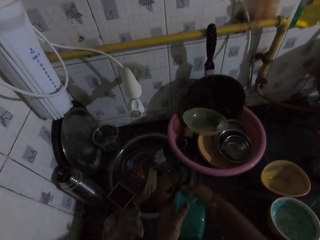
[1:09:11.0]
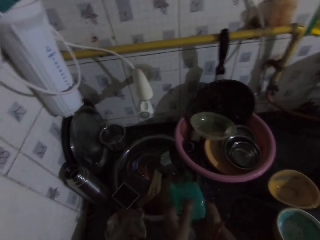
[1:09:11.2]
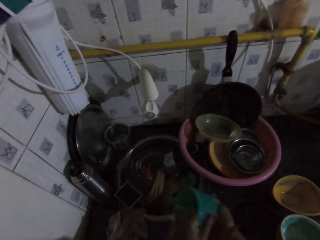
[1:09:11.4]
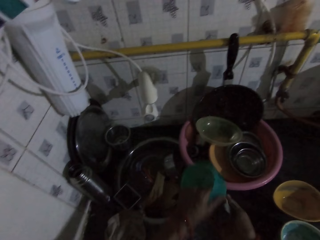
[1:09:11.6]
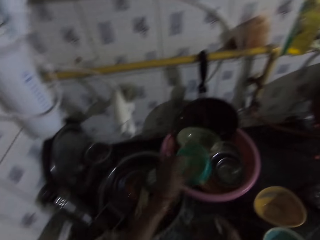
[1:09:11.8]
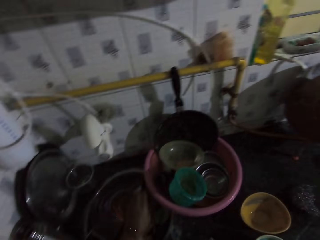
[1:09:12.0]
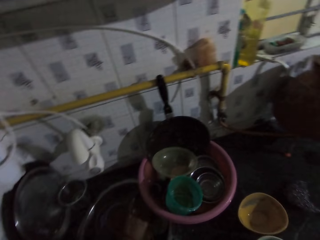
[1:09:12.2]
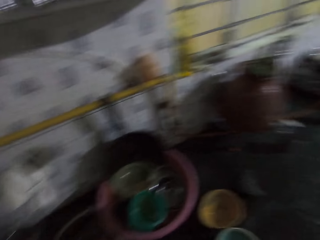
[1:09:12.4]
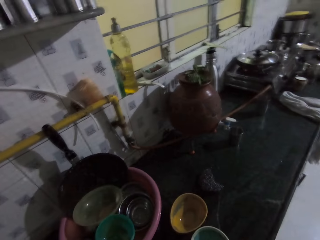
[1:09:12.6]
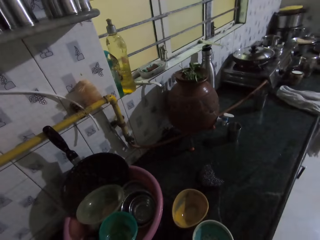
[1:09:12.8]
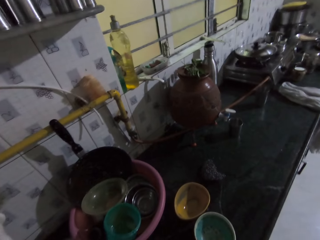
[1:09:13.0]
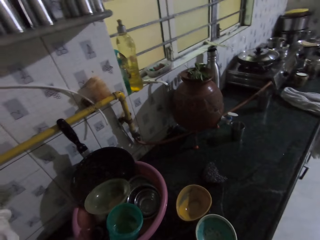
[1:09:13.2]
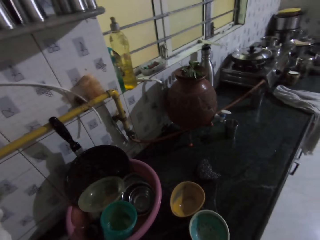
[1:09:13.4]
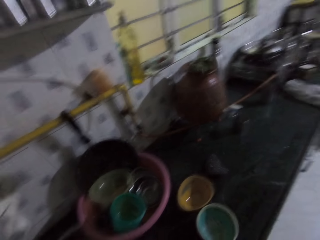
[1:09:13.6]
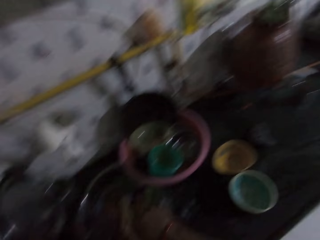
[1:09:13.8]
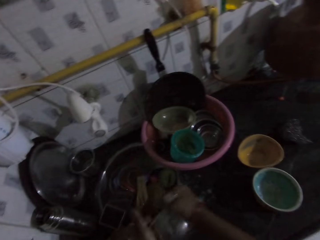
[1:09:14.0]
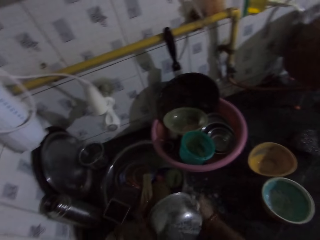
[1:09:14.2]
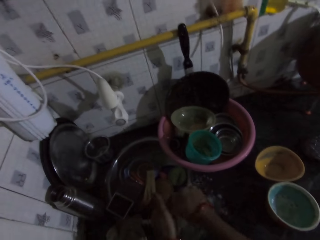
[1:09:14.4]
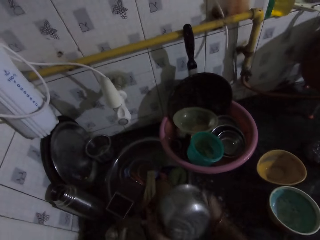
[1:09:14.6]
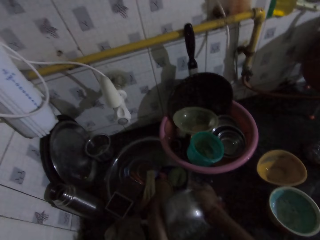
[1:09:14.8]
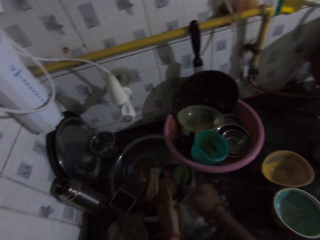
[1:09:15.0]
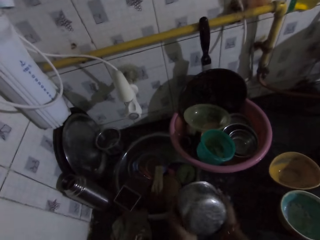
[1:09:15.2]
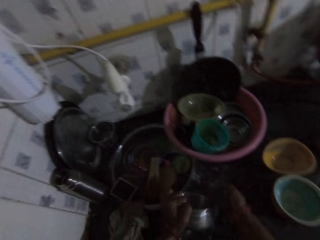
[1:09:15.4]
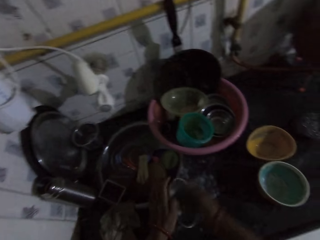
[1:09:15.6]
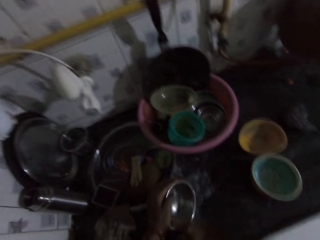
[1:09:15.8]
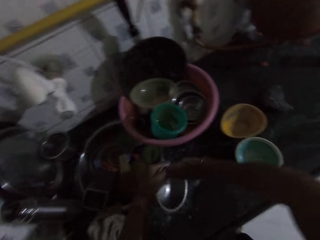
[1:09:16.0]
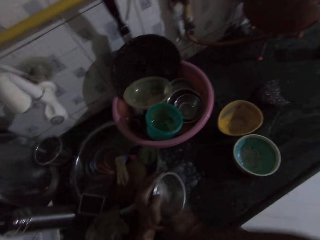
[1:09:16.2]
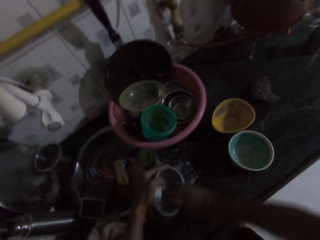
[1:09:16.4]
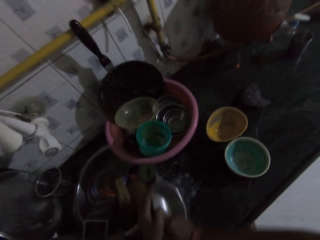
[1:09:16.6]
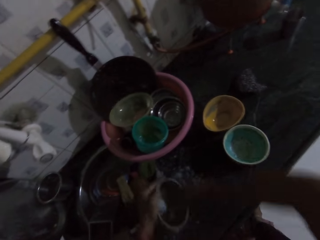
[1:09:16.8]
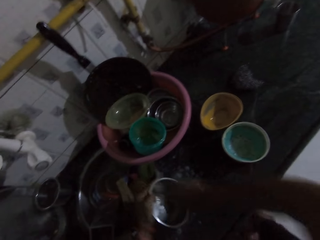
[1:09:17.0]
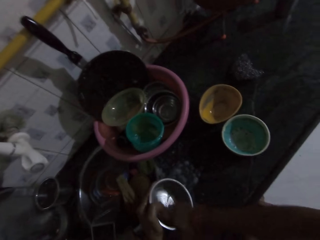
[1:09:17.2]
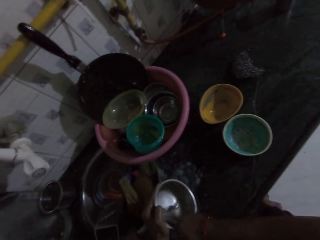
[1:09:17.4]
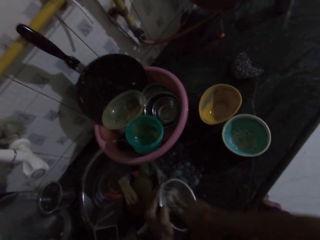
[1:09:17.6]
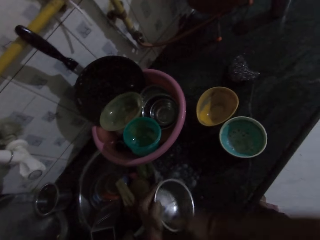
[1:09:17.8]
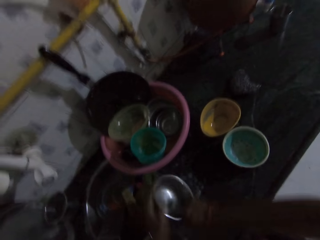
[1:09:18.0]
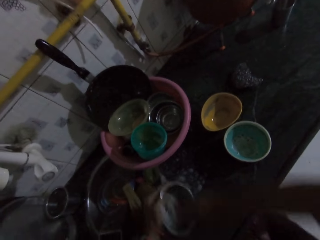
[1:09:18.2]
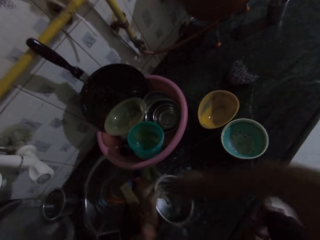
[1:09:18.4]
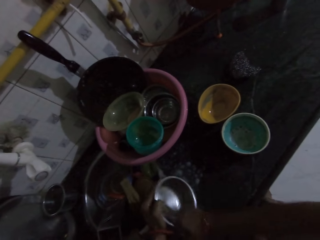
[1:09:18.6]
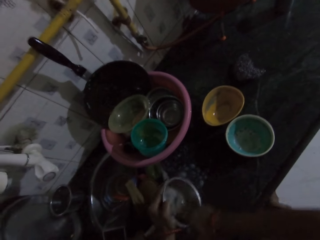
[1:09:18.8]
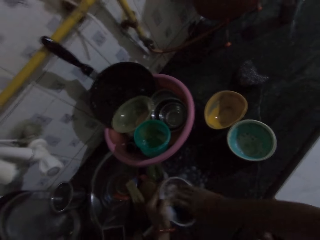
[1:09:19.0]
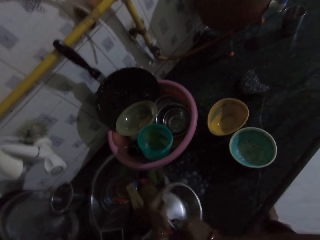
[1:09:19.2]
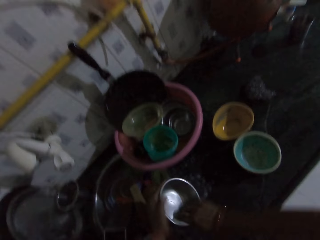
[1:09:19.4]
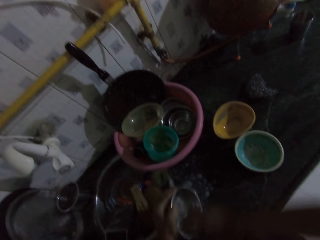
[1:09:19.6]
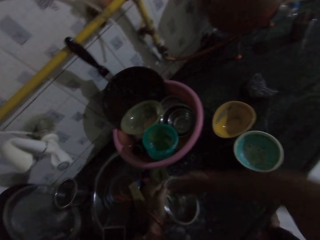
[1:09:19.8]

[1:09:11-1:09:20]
The camera wearer throws the plate in the bowl on the sink. She washes a plate with the sponge in her right hand. She places the plate on the sink with her left hand.

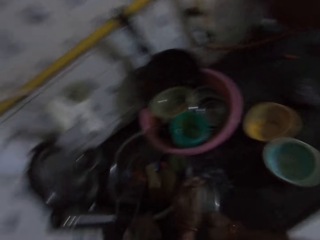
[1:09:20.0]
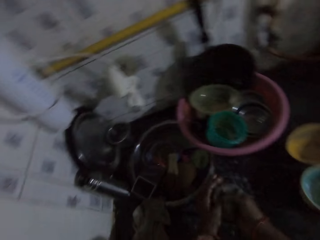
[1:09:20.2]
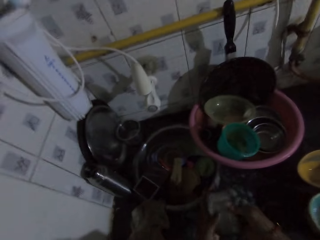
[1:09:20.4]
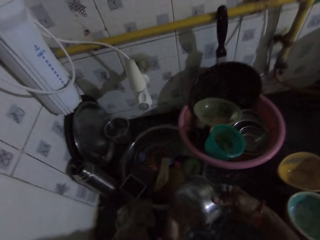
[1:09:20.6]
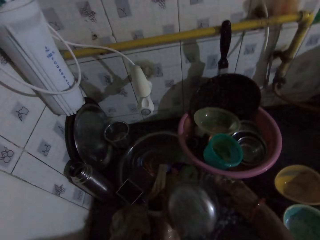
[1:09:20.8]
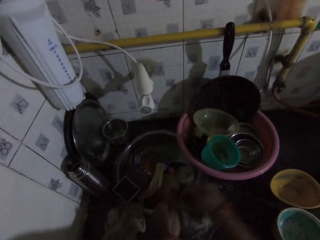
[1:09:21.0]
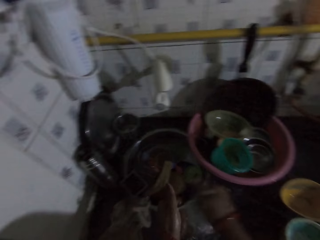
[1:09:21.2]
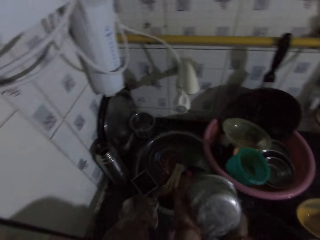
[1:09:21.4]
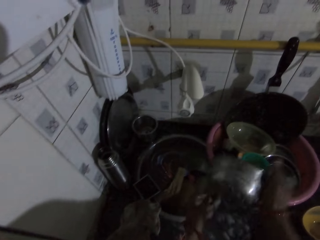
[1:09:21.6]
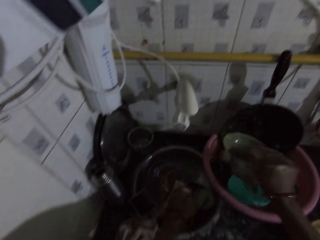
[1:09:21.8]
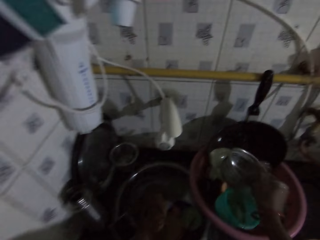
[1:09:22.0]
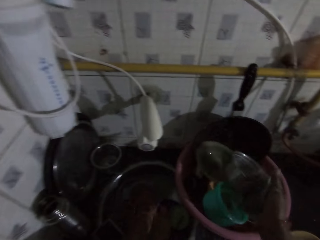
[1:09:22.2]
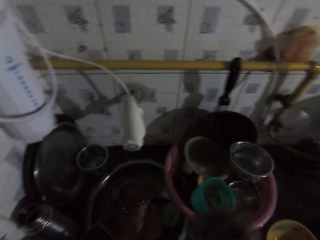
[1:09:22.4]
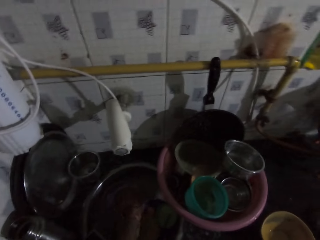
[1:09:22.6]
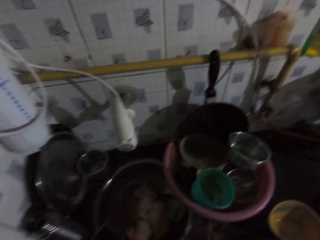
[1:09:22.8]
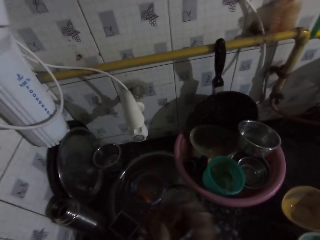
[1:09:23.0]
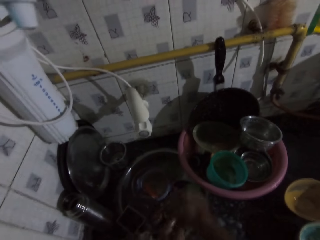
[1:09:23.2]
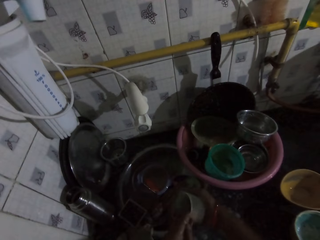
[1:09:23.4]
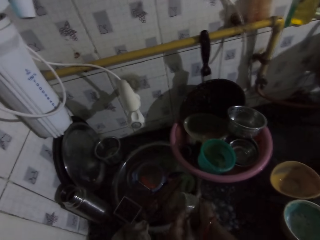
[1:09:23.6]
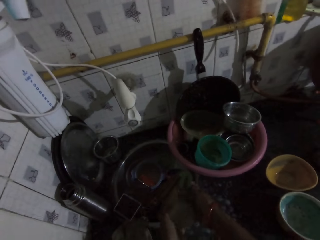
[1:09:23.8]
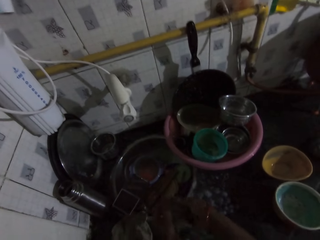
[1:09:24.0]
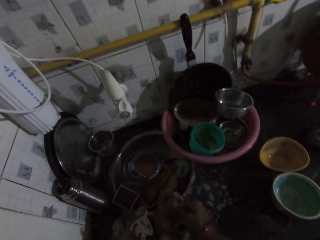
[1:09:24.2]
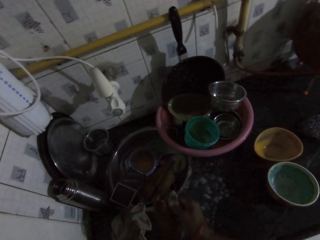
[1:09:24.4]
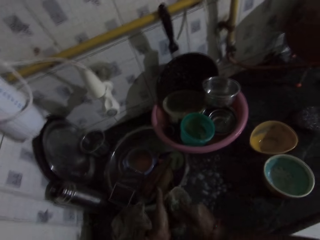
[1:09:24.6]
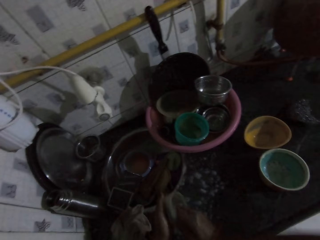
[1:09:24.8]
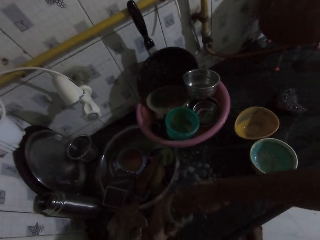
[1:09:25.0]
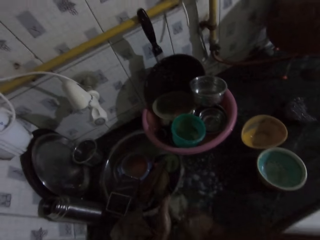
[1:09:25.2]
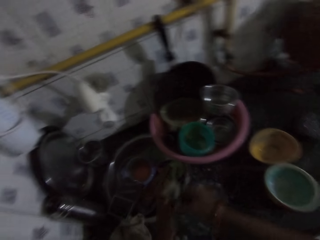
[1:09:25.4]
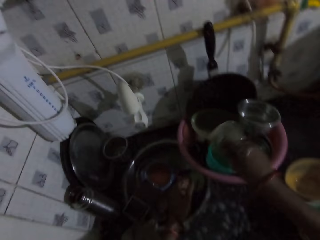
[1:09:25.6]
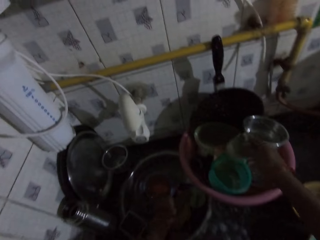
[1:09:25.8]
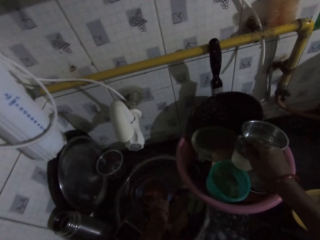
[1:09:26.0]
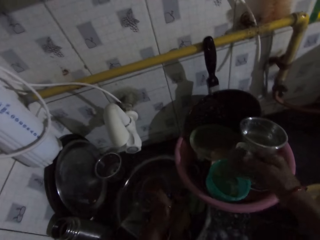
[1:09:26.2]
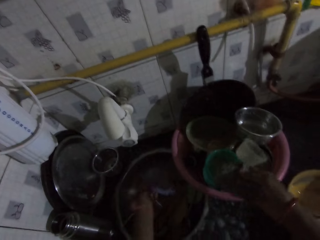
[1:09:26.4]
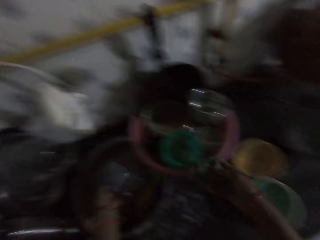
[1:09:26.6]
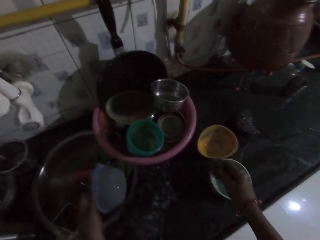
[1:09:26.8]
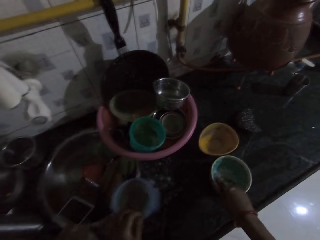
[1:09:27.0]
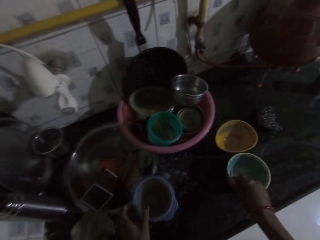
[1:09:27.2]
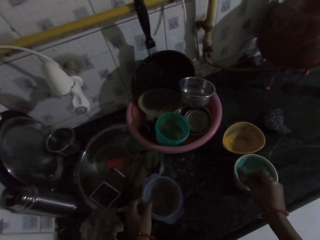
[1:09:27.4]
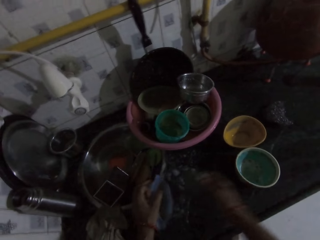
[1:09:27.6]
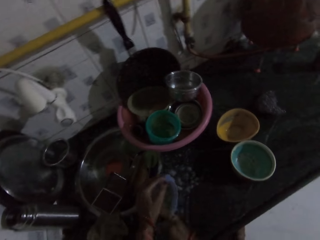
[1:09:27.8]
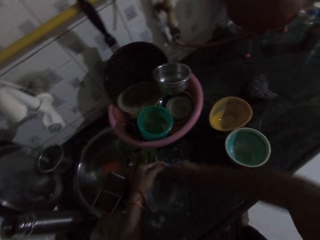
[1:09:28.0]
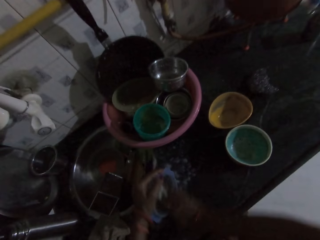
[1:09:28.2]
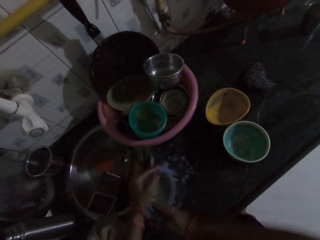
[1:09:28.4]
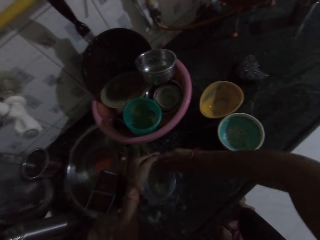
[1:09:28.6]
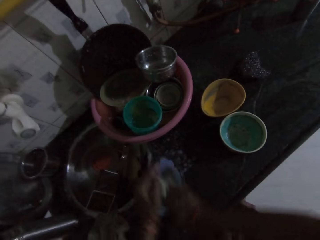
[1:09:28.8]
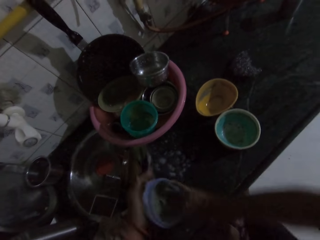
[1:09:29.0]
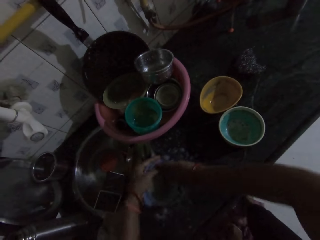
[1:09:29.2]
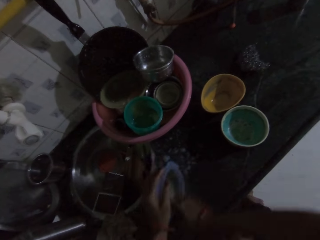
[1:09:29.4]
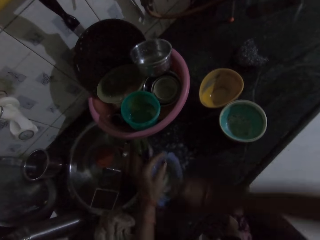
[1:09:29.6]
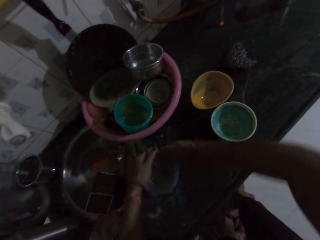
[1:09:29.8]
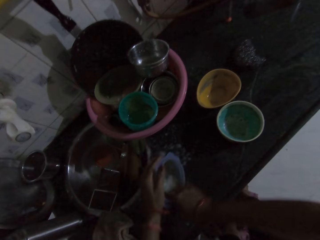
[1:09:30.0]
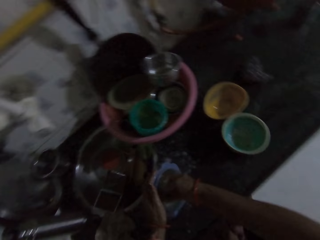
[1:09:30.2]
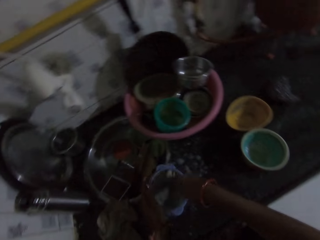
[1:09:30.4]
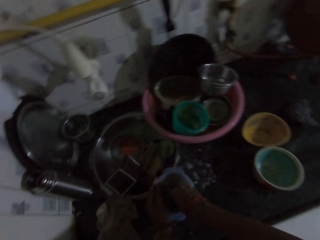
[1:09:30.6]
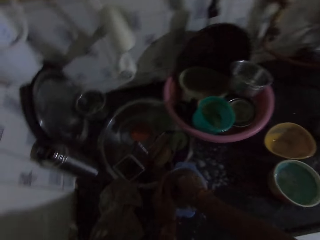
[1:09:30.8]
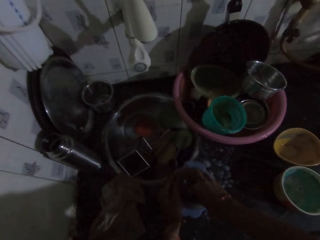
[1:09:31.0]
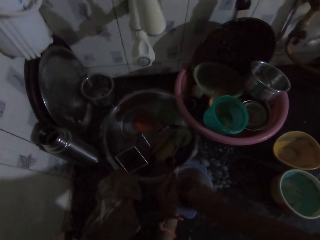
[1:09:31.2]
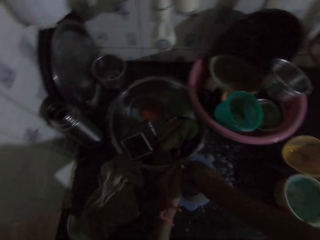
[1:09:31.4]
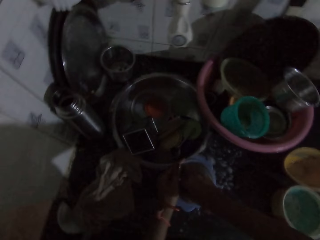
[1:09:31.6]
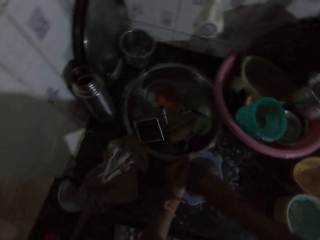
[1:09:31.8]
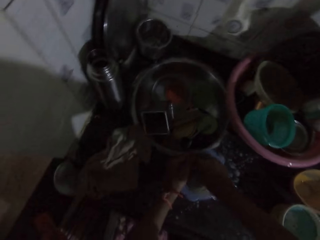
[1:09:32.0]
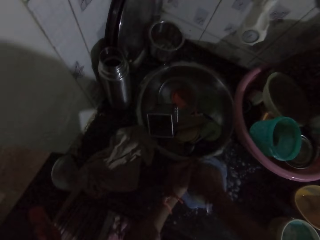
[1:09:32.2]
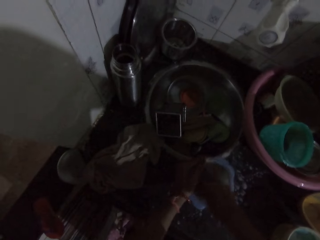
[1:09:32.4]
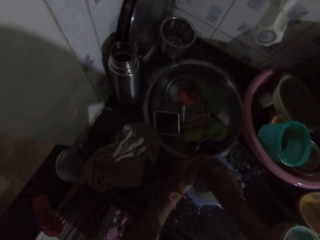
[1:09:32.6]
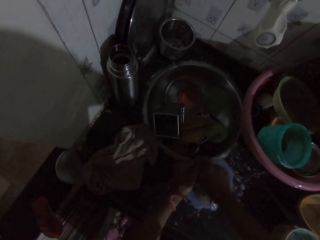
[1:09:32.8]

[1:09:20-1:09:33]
The camera wearer throws the plate in the bowl with her right hand. She picks a plate from the sink with her left hand. She washes the plate with the sponge in her right hand. She throws the plate in the bowl on the sink with her right hand. She picks a plate from the sink with her left hand. She places the plate on the sink with her left hand. She gets soap from a plate on the sink with the sponge in her right hand. She washes the plate with the sponge in her right hand.
